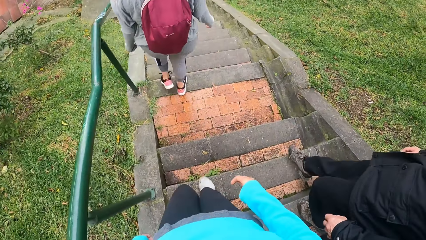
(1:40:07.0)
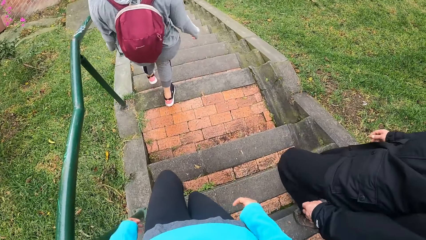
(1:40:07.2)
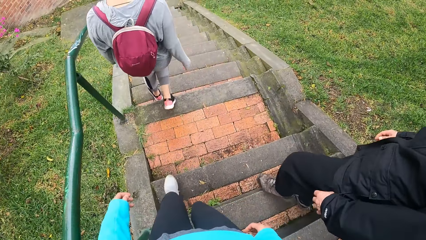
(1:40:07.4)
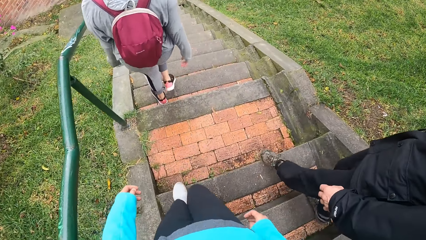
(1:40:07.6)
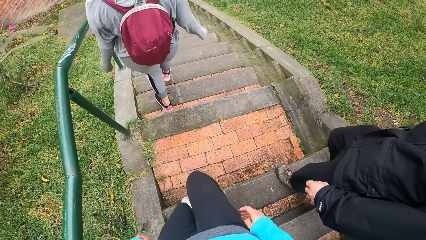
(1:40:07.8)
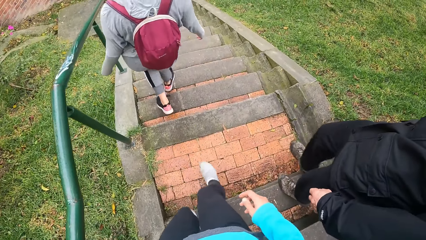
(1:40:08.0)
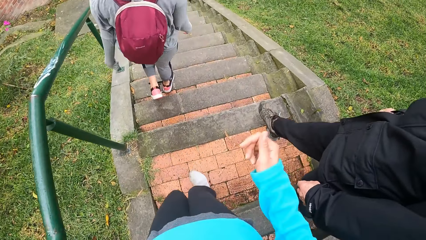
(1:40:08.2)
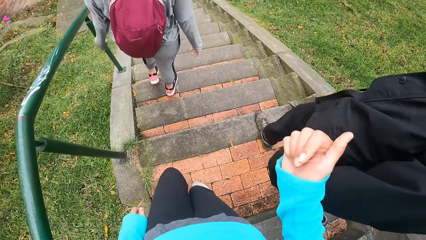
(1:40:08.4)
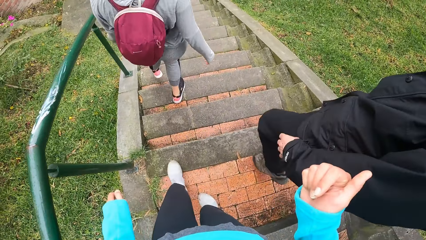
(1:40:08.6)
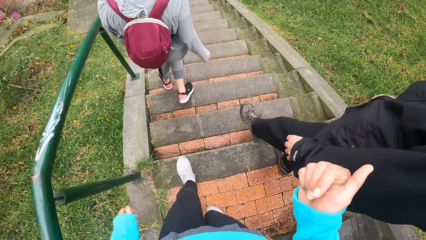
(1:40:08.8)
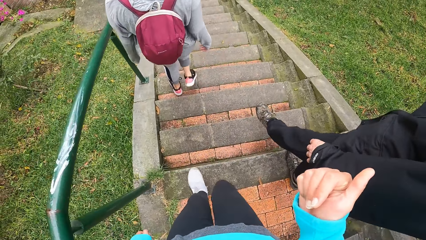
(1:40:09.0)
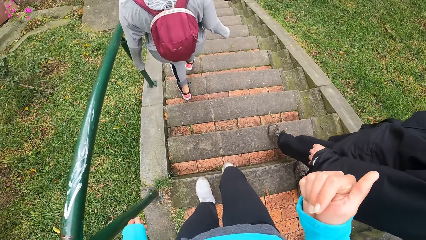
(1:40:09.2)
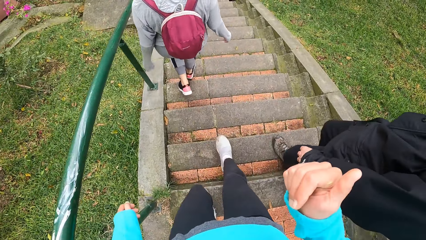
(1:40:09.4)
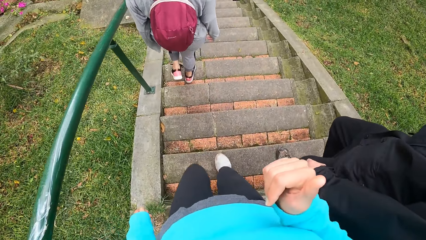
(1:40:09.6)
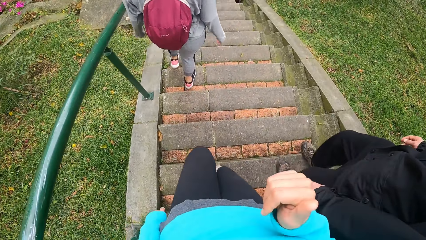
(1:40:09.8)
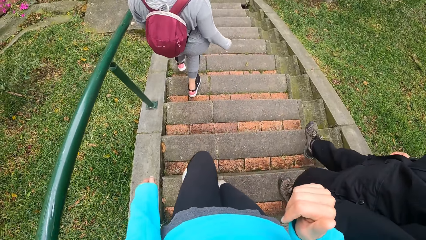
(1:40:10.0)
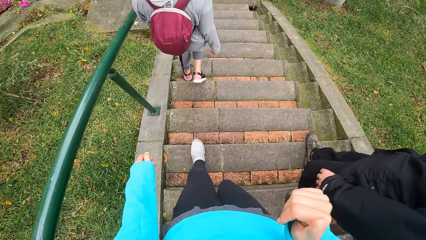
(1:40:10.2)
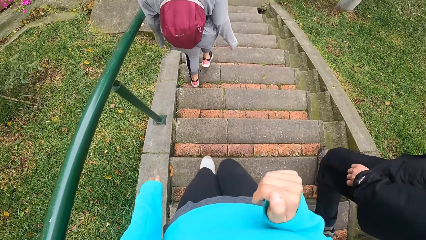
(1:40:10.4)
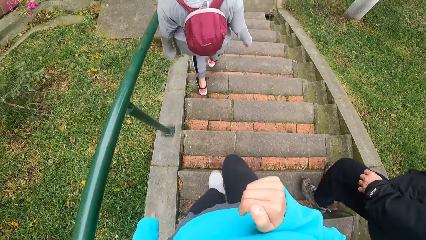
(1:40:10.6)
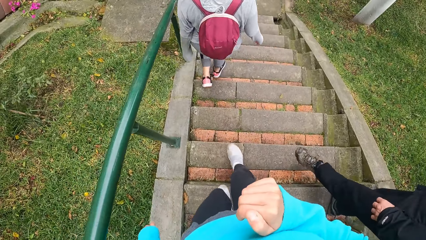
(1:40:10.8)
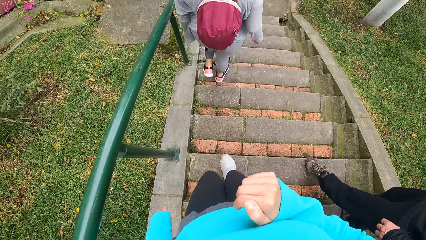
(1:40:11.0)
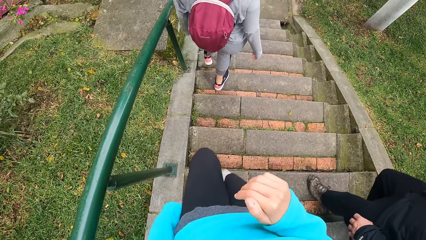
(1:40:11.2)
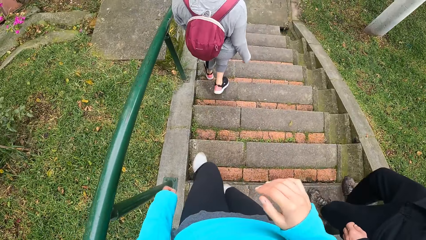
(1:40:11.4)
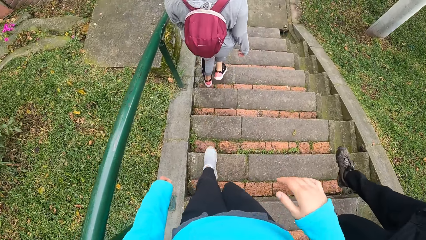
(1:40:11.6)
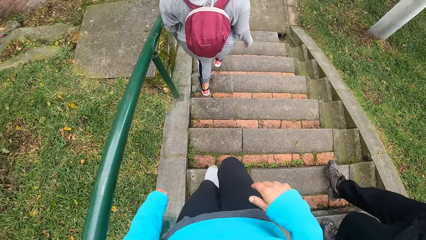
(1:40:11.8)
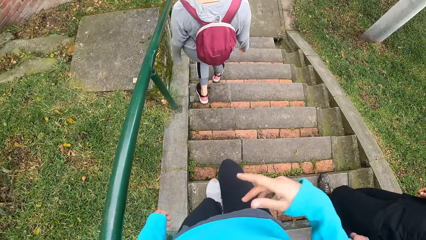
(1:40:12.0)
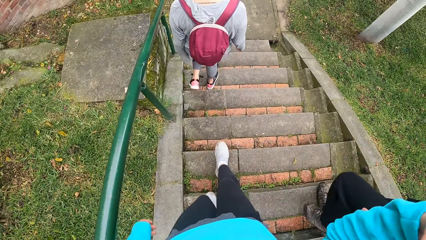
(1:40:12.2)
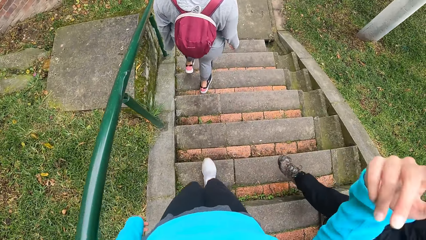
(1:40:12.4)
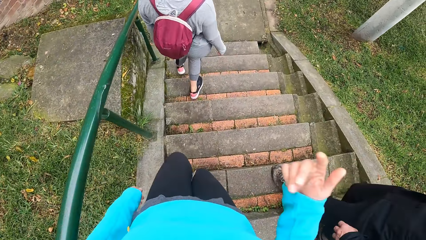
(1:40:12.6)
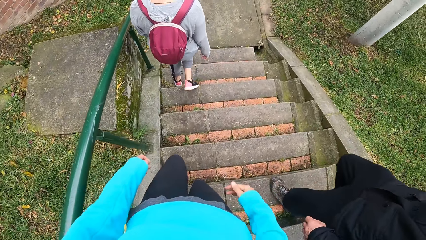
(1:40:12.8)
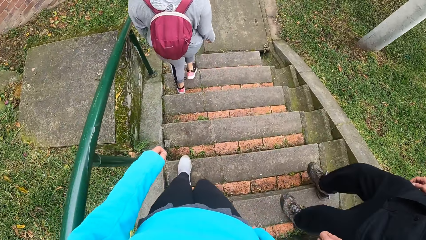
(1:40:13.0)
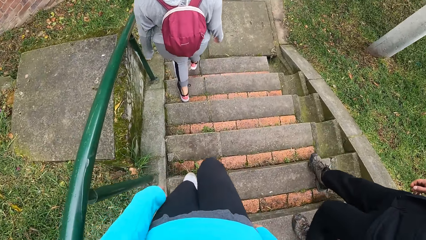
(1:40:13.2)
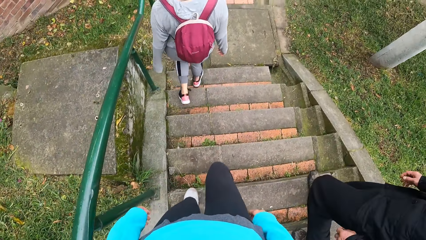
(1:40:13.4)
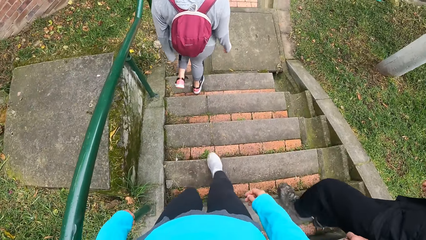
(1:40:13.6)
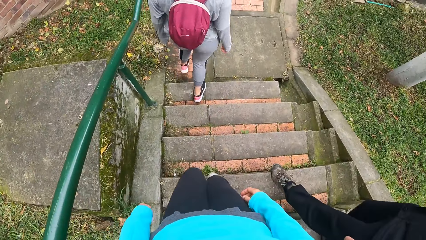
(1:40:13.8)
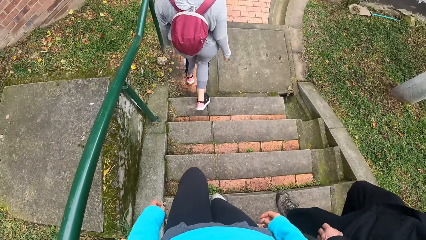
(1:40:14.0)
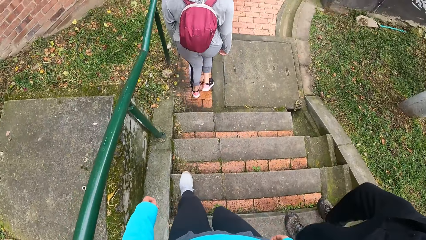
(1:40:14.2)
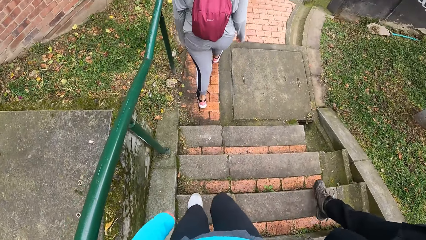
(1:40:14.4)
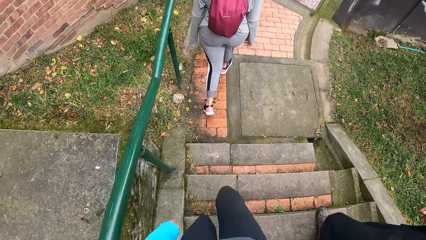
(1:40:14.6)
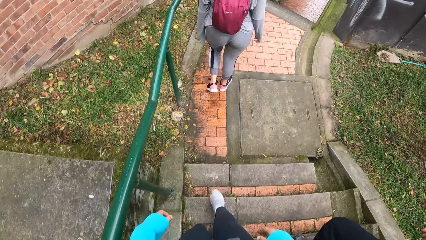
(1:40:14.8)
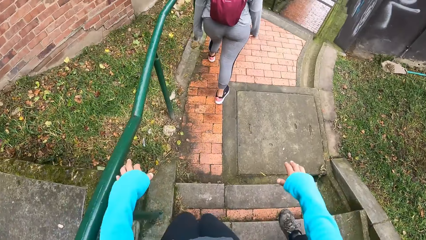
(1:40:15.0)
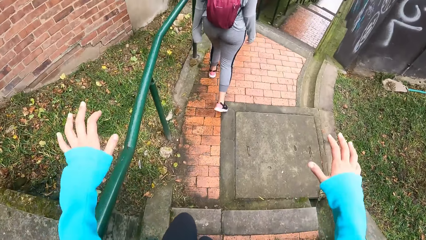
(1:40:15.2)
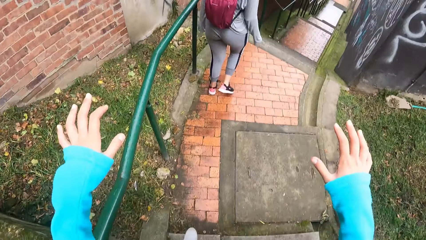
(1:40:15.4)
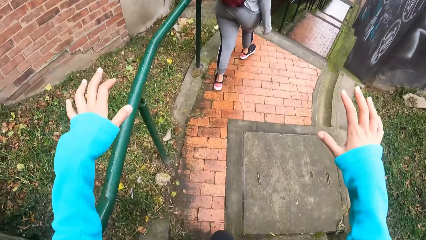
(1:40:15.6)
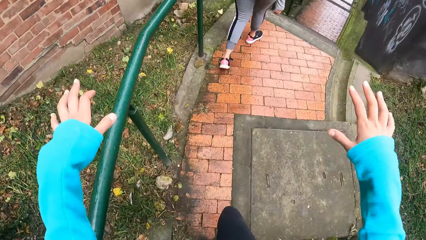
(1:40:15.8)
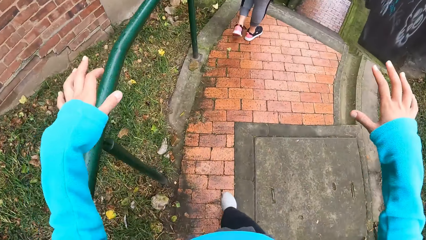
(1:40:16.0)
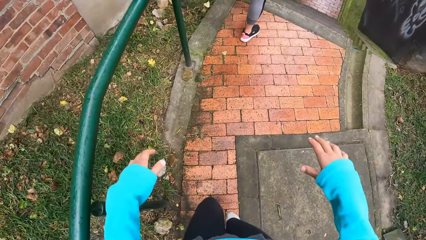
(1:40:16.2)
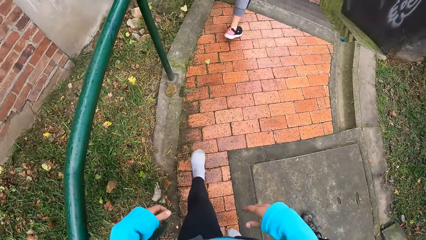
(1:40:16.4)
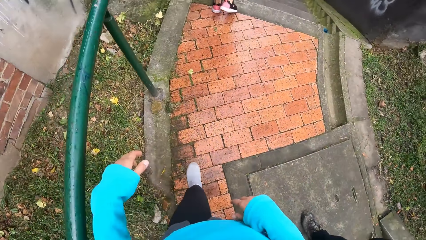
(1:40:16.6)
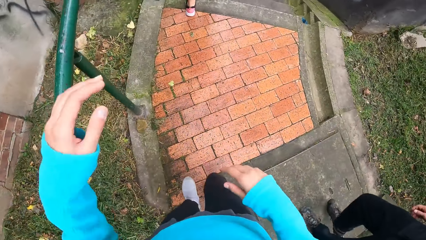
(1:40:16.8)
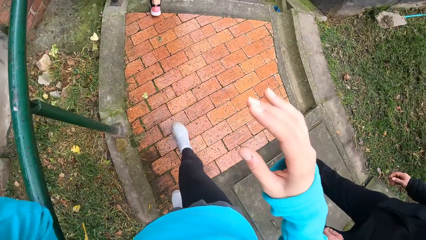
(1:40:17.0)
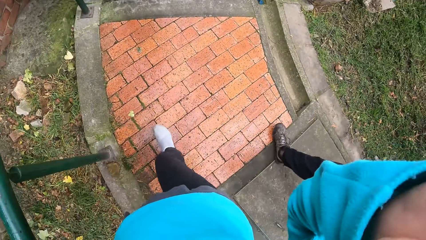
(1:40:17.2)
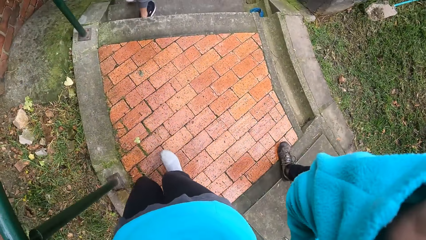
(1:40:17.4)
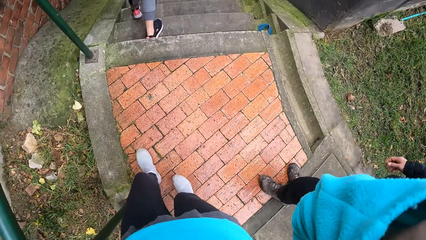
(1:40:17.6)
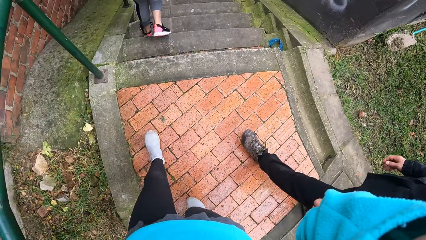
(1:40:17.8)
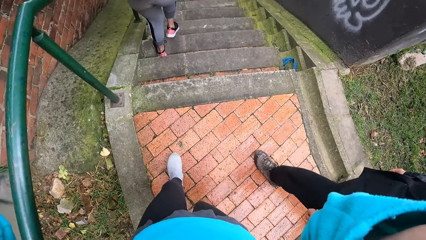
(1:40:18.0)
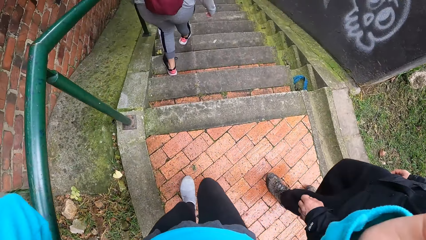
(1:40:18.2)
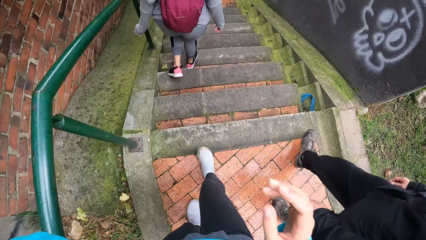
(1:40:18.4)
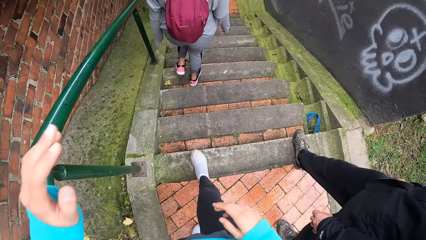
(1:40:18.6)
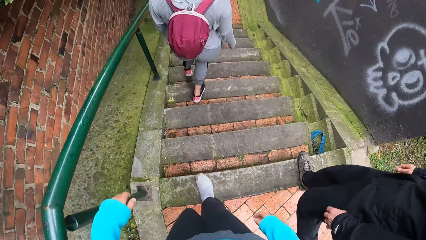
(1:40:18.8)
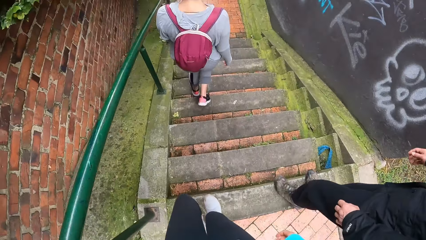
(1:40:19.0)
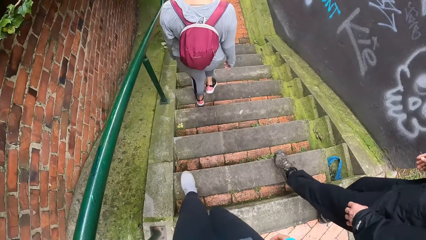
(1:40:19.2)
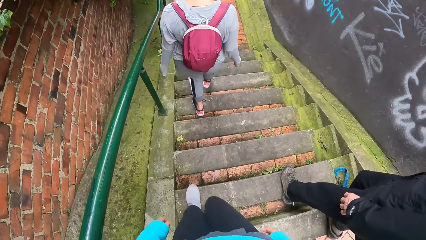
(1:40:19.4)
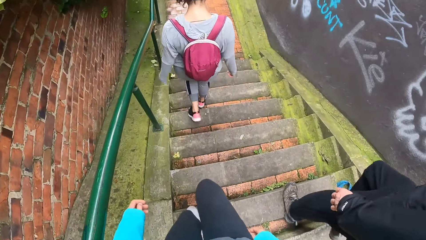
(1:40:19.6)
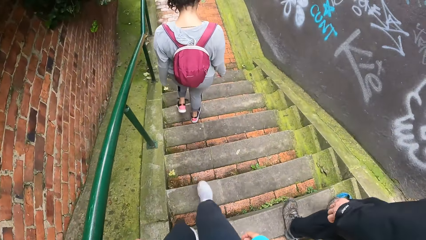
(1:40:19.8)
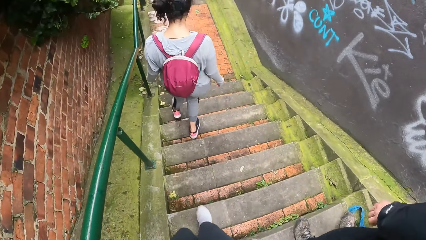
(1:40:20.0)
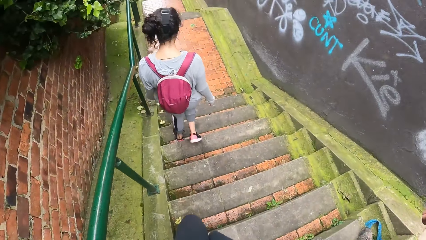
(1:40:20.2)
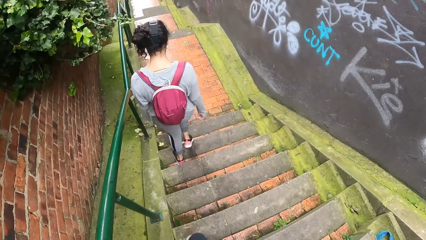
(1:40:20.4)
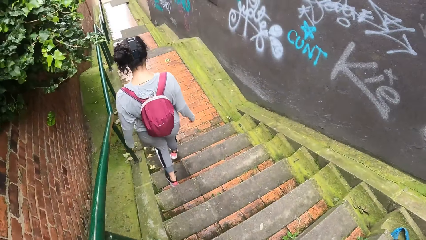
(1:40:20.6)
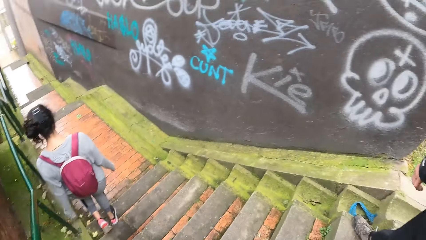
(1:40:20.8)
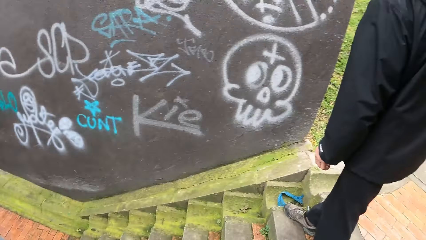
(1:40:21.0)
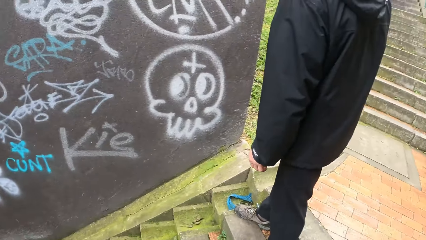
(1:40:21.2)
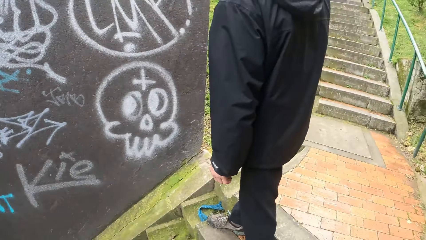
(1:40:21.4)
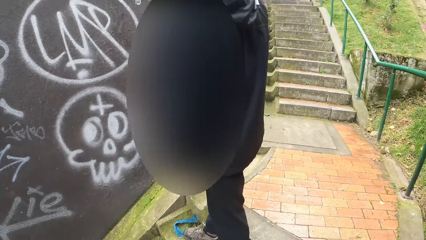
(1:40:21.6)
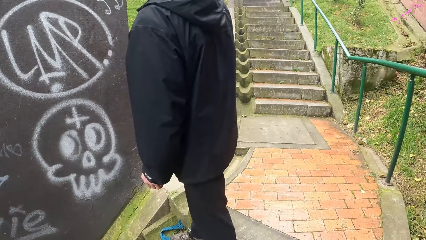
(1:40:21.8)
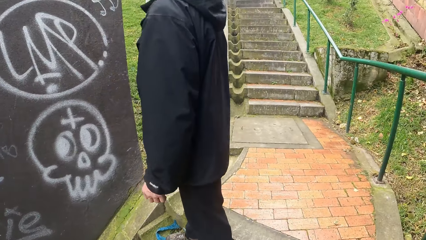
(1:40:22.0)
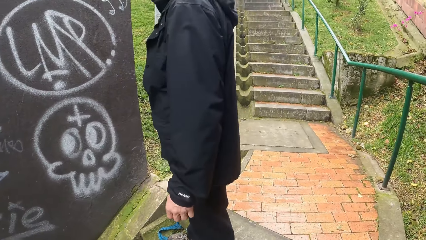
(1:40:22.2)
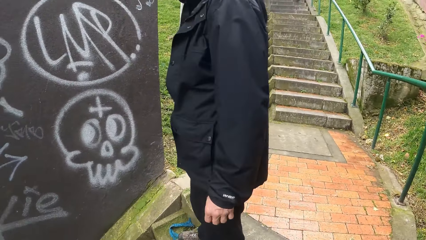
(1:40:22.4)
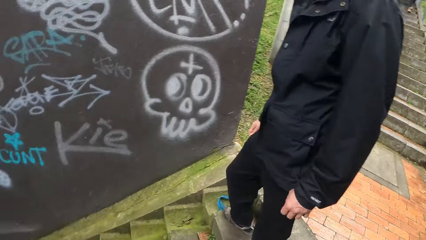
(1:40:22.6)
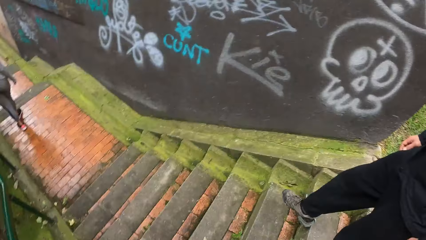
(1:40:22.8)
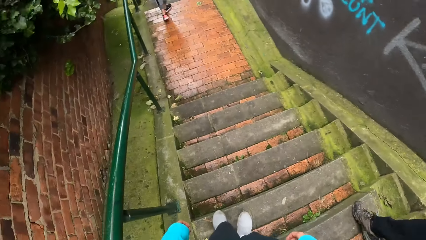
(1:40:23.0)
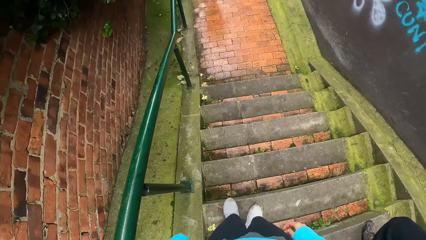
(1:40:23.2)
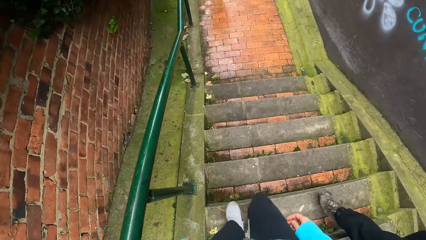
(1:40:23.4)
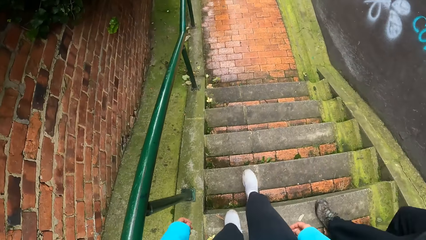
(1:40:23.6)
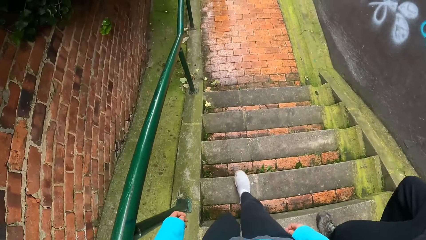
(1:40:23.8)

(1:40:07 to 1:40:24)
The camera wearer interacts with a man. They speak with gestures. A woman walks on the walkway. The camera wearer walks on the walkway. The man walks on the walkway. The woman walks down the stairs with the man and the camera wearer. The camera wearer looks at the man. The man walks down the stairs.
